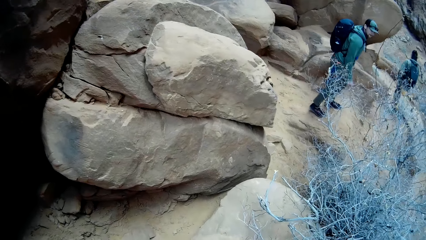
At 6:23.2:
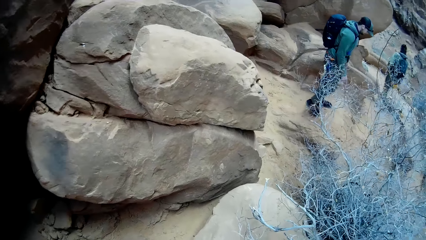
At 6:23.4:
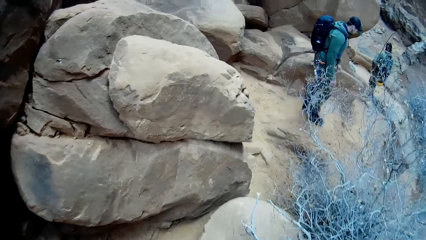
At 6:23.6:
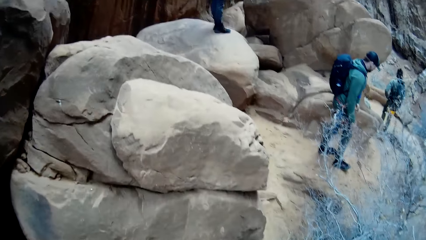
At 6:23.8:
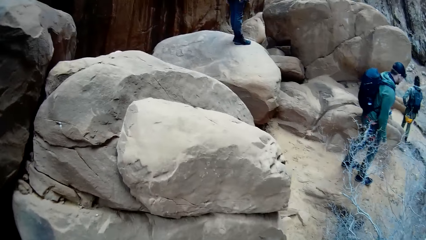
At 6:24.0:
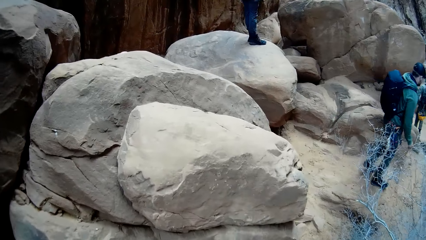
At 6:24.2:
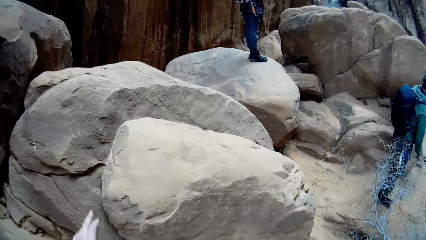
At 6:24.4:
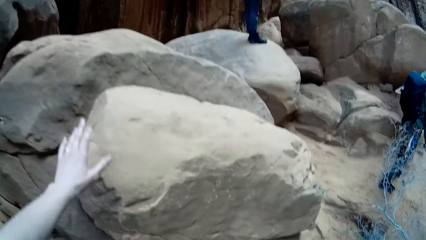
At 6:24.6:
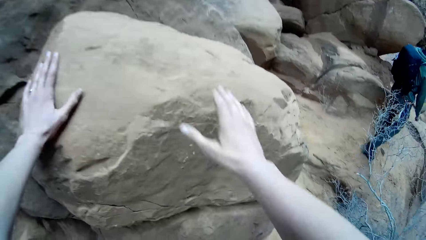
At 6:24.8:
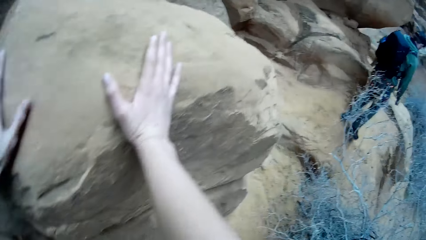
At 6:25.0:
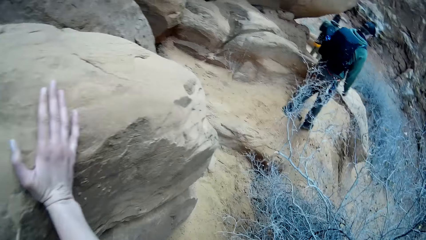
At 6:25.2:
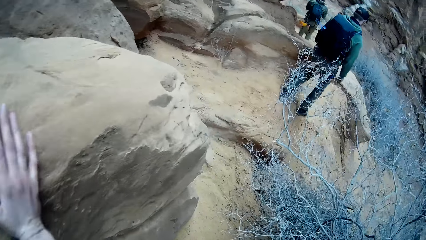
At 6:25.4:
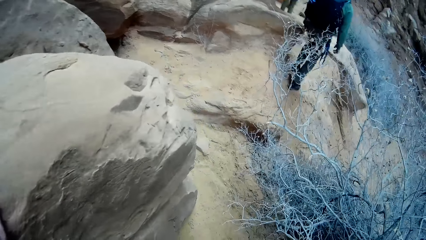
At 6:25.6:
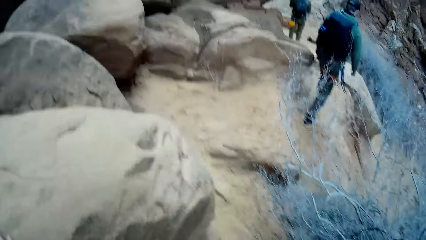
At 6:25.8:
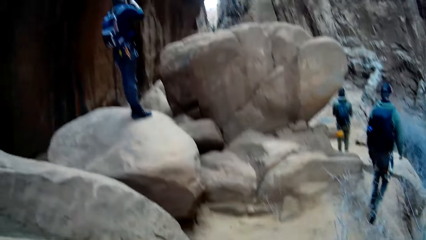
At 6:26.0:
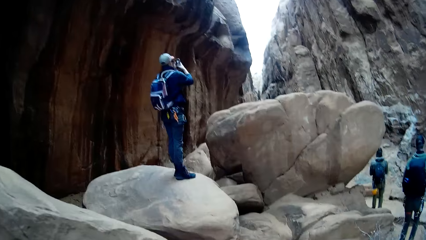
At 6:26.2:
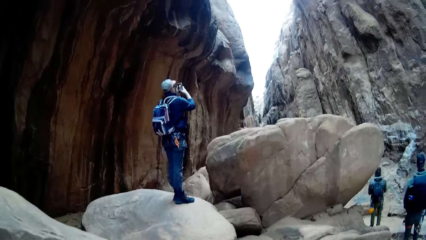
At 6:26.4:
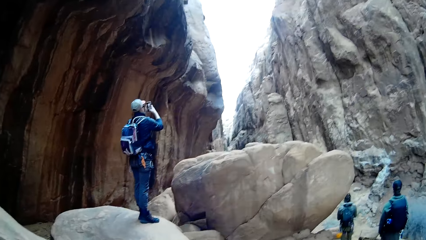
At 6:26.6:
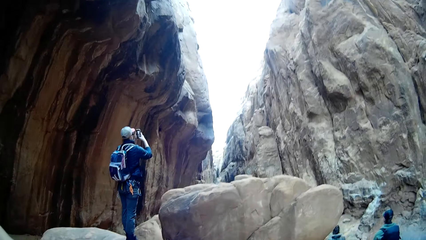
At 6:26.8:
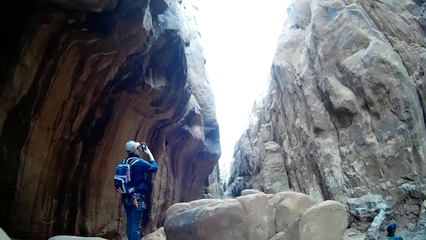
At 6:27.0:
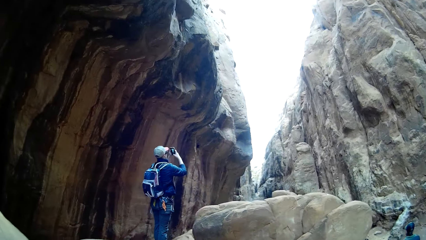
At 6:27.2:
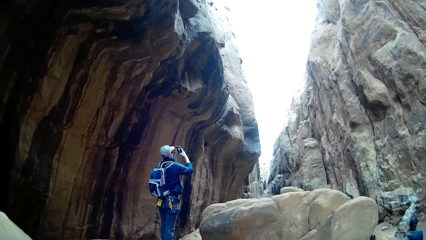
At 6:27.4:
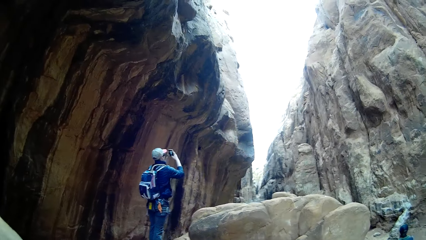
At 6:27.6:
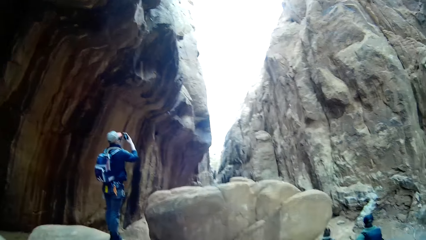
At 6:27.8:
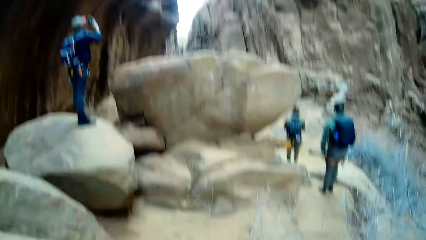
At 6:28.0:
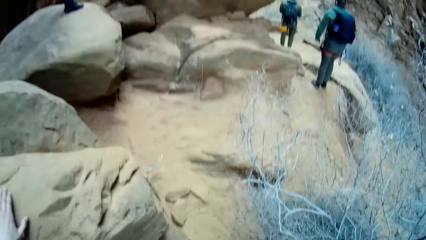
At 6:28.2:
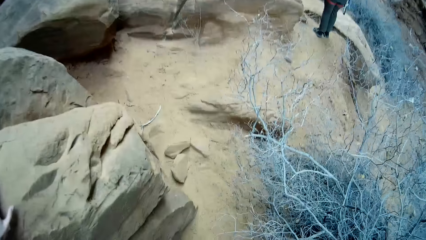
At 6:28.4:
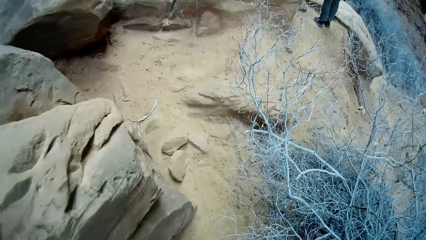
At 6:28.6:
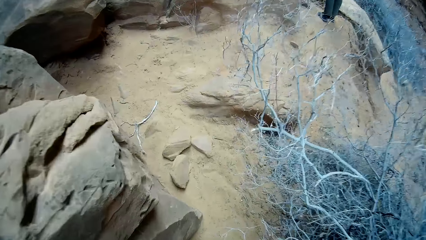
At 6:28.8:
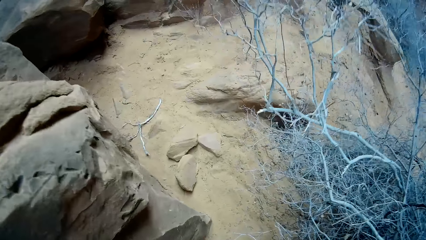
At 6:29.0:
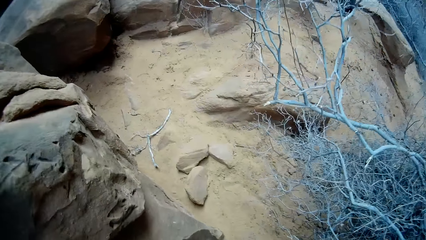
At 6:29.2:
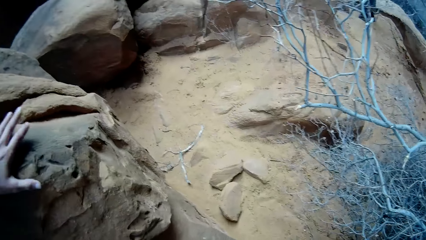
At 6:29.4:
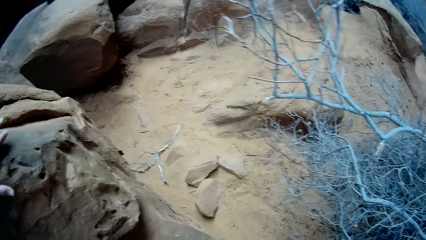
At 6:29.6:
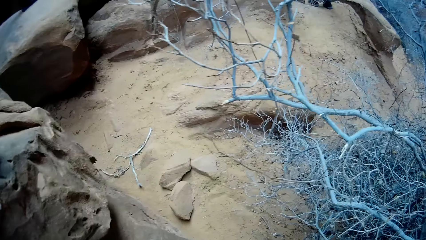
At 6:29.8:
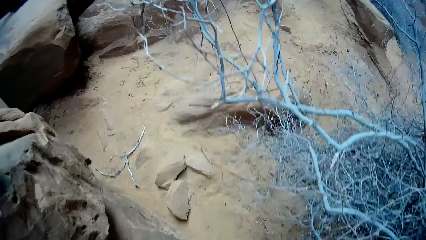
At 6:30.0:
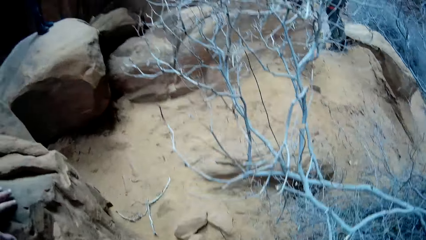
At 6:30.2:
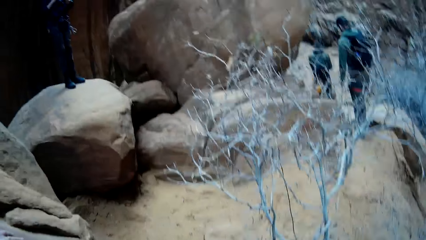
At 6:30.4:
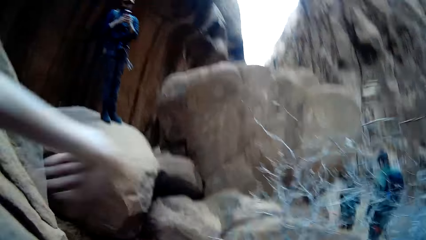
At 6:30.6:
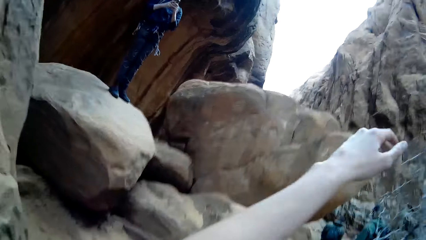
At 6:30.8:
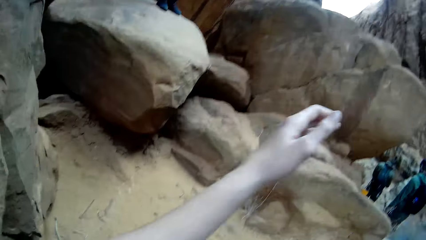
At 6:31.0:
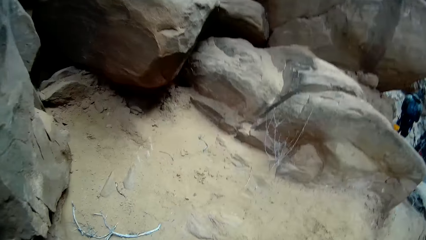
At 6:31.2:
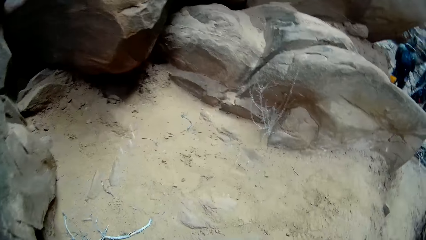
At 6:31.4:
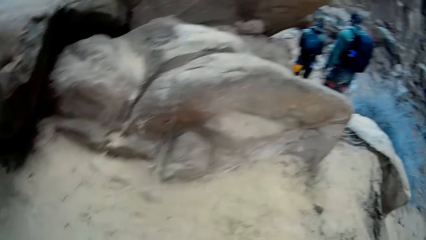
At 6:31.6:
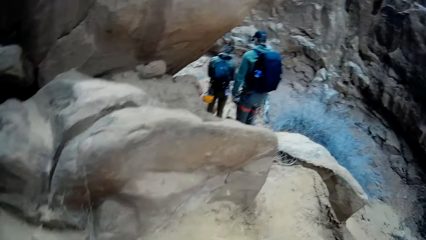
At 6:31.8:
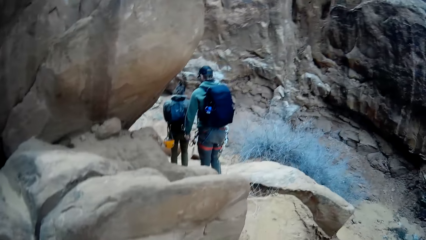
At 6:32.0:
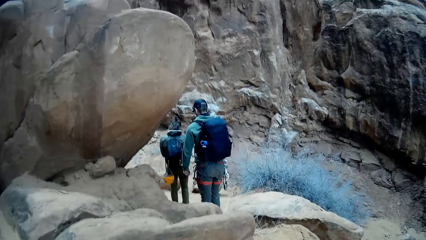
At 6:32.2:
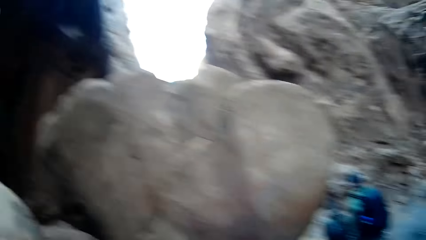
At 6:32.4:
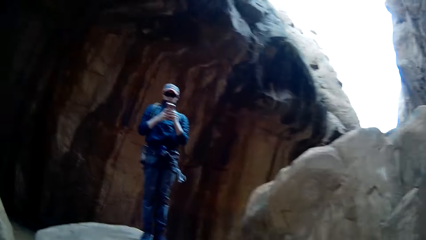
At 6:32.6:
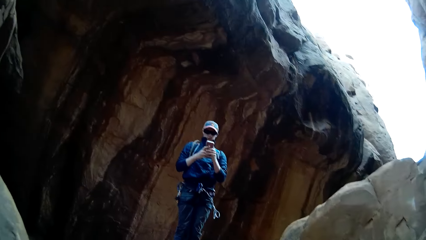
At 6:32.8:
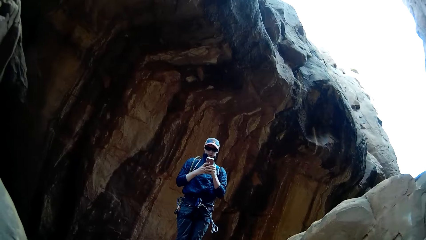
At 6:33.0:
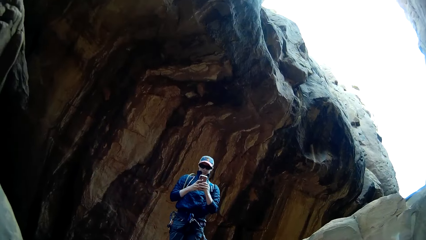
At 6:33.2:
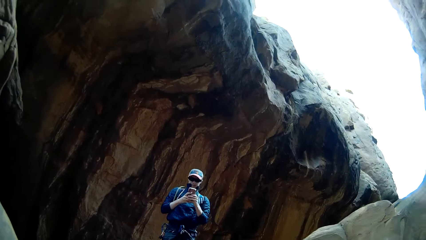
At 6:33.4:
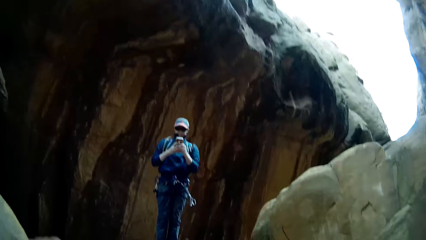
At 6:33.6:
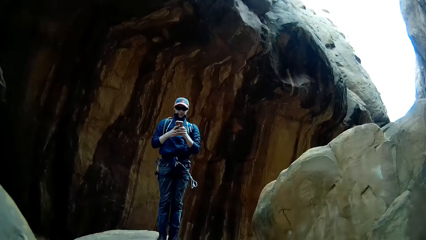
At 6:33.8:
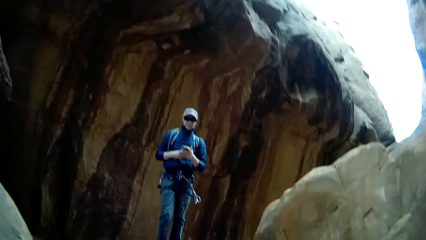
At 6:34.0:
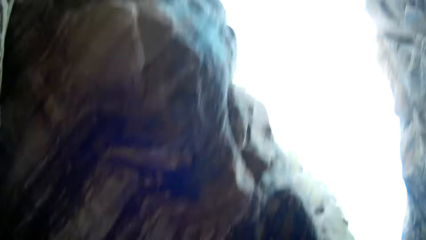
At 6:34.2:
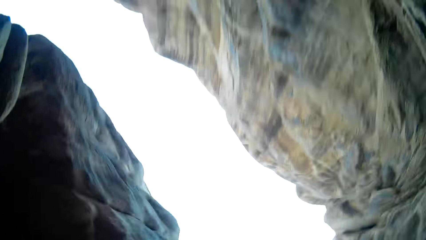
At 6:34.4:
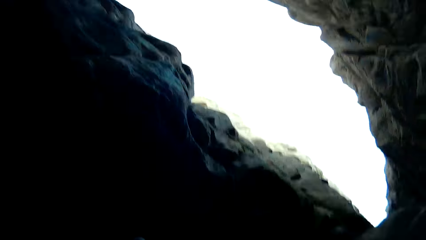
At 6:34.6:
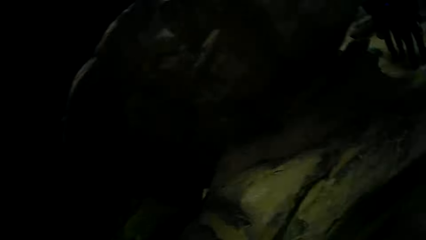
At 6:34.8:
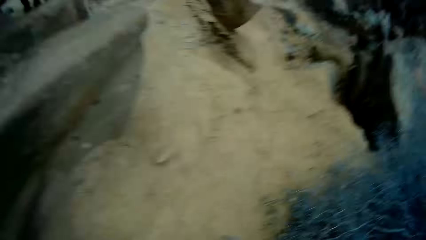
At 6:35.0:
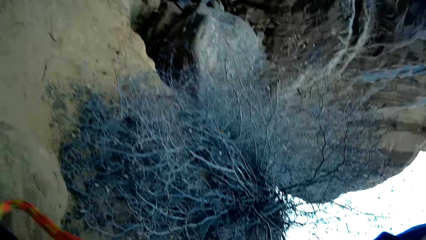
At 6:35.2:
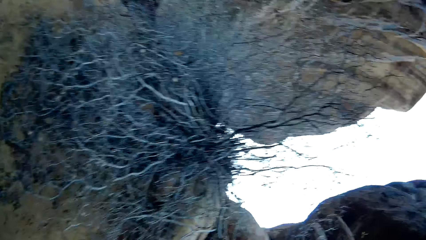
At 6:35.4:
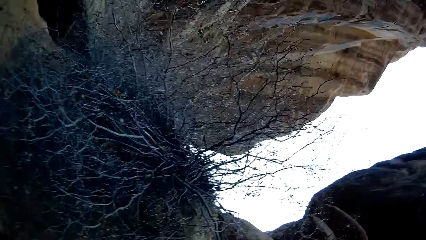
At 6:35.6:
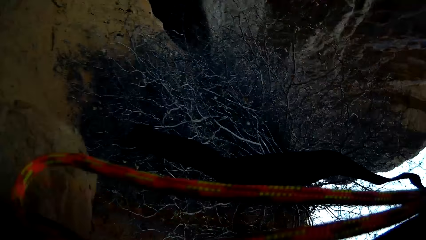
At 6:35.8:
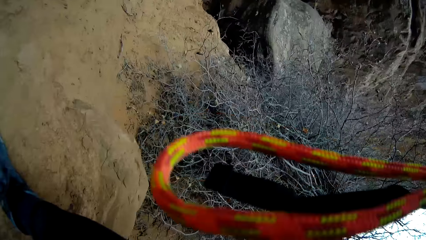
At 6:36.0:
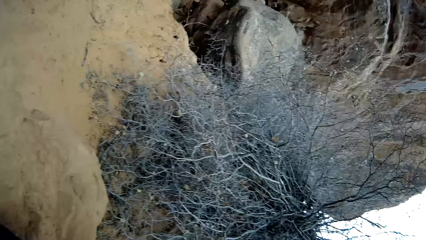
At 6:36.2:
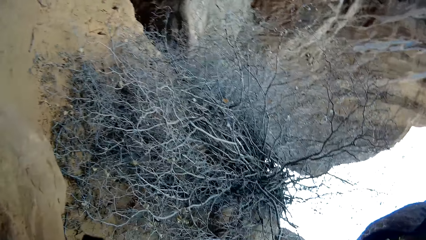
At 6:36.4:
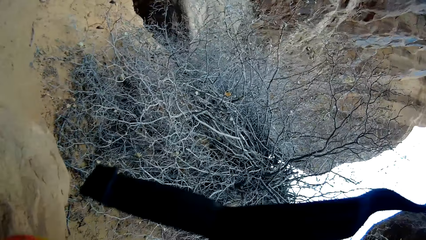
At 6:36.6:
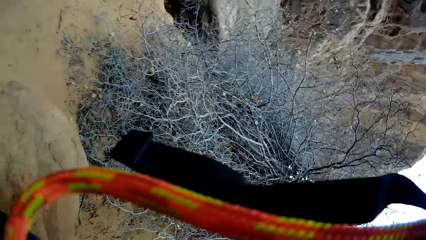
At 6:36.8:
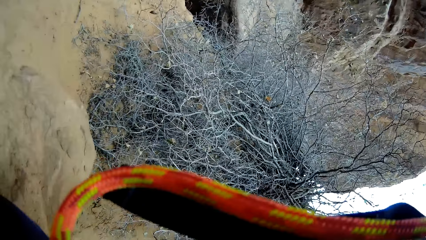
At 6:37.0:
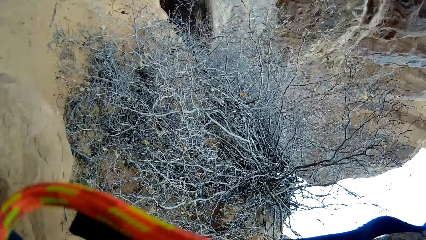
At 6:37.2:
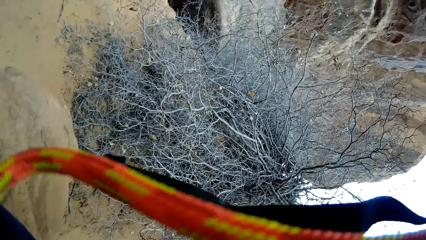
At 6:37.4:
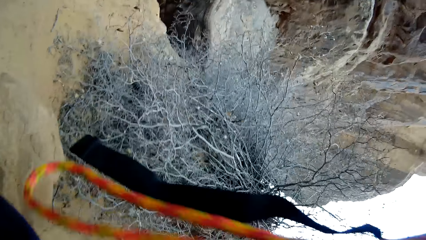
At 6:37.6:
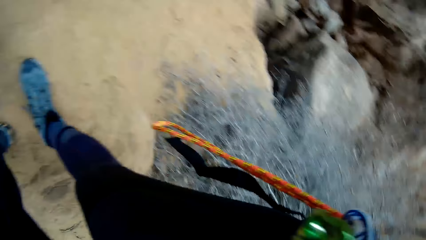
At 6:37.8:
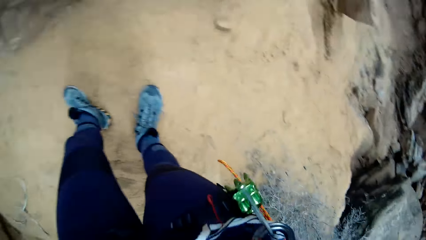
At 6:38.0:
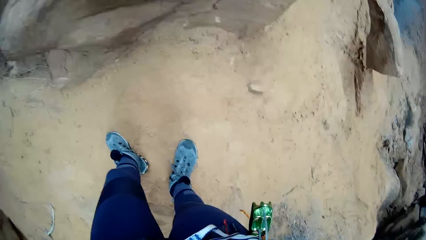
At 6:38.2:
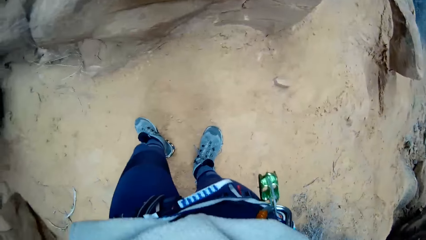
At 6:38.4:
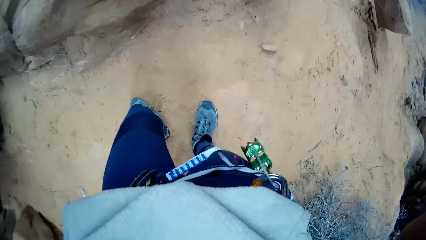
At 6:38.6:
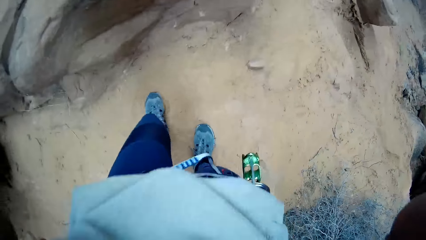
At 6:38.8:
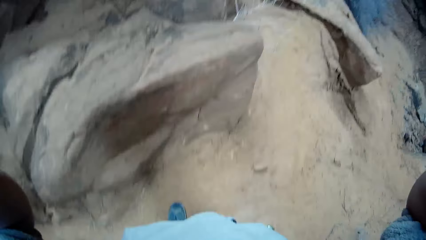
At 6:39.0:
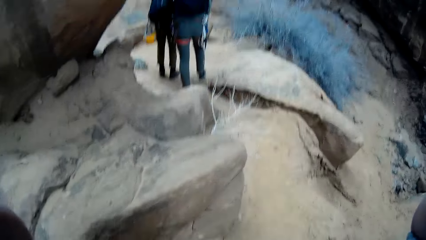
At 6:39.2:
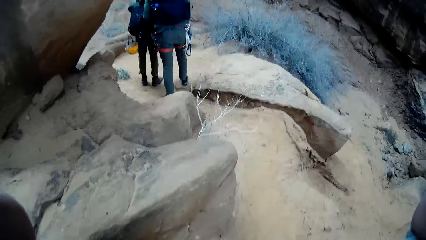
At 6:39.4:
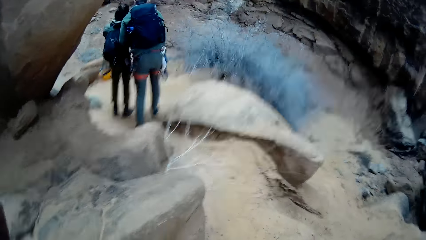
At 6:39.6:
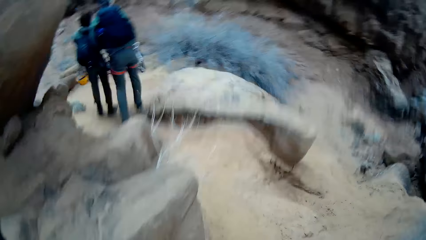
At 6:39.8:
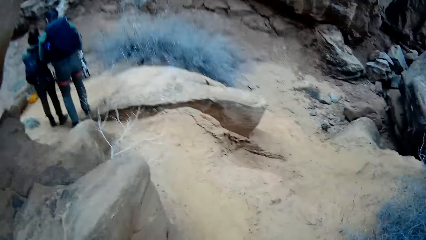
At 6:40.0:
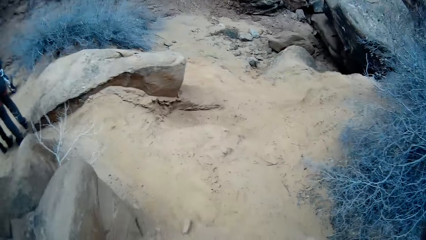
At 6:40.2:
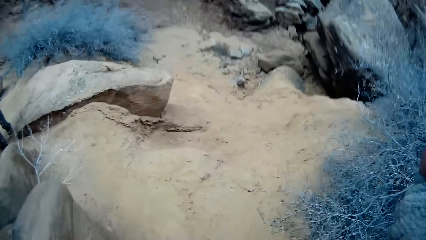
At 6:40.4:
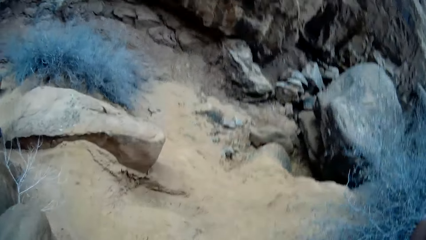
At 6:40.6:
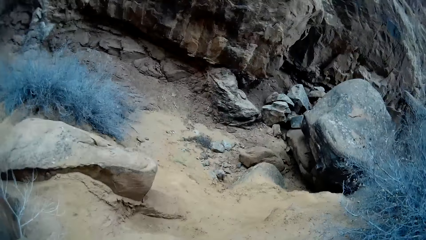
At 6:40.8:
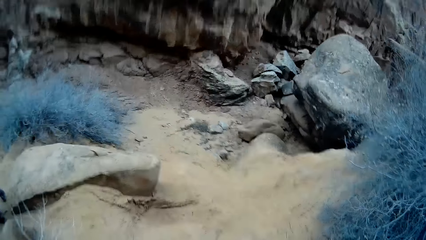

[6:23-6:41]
The camera wearer stares at the rock. He walks towards a man, places his left hand on the rock, and places his right hand on the rock. He stares at another man. Another man snaps pictures of rocks with a phone in his hands. The camera wearer walks towards the first man. He touches another rock with the left hand. He stares at the second man. The man with the phone operates the phone with hands. The camera wearer looks around. He stares at the bush. He stares at himself. He adjusts the camera. He walks towards the first man. He stares at the ground. Two other men interact.
